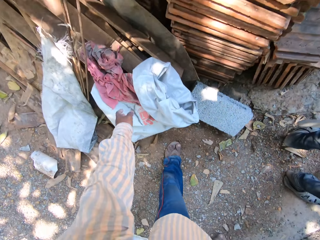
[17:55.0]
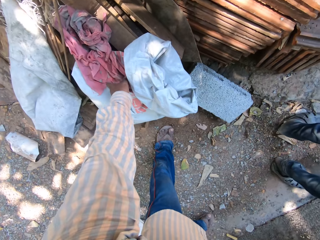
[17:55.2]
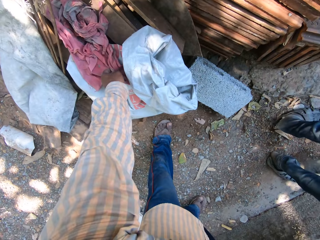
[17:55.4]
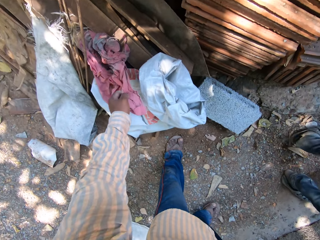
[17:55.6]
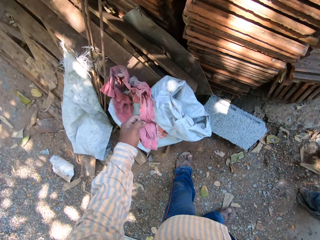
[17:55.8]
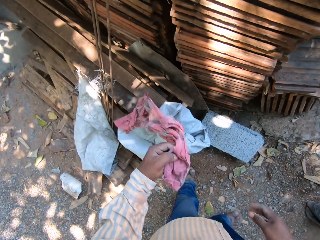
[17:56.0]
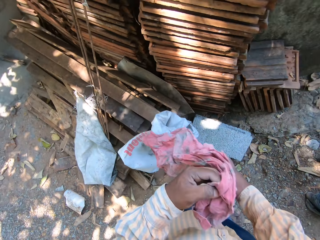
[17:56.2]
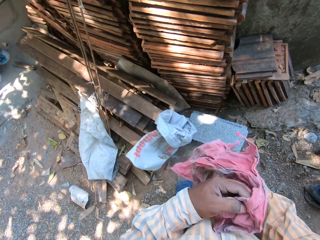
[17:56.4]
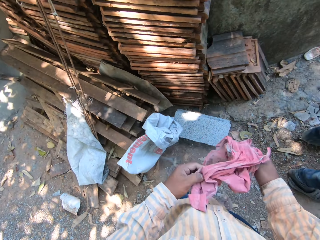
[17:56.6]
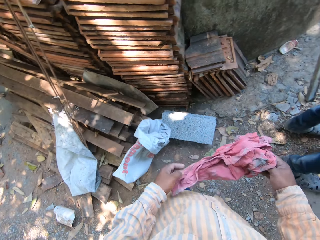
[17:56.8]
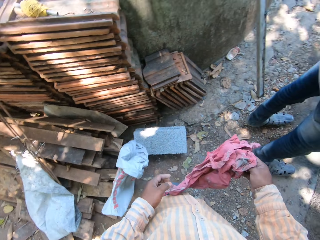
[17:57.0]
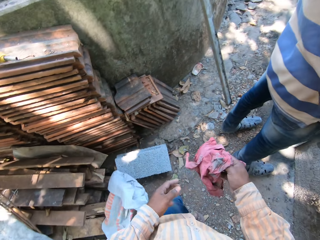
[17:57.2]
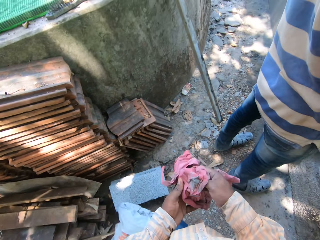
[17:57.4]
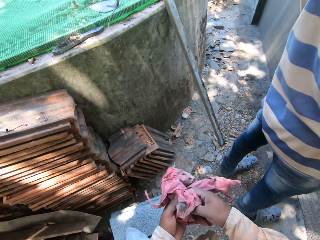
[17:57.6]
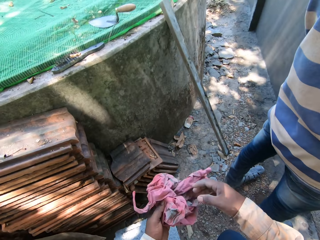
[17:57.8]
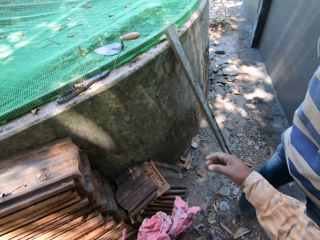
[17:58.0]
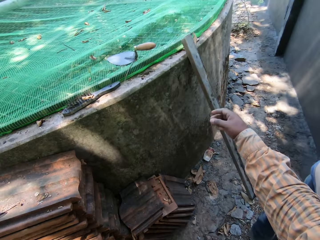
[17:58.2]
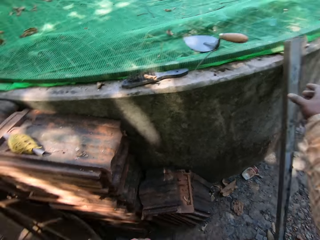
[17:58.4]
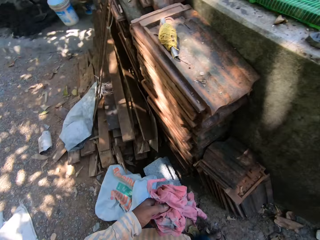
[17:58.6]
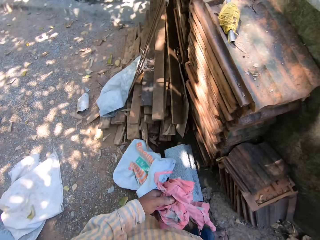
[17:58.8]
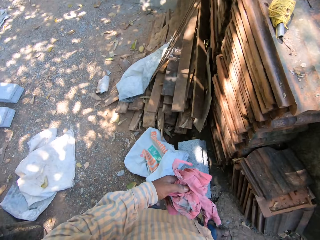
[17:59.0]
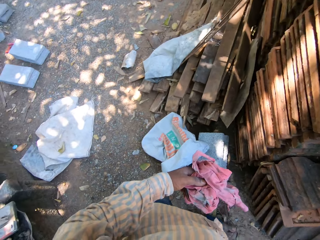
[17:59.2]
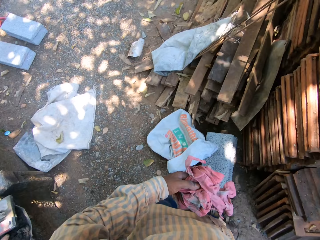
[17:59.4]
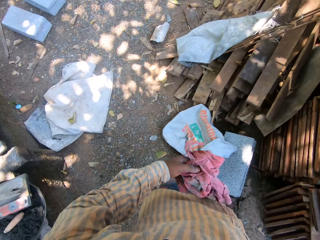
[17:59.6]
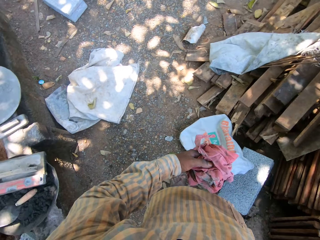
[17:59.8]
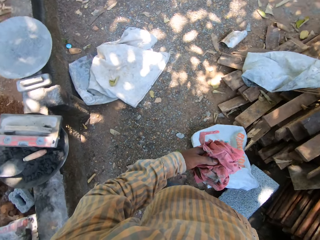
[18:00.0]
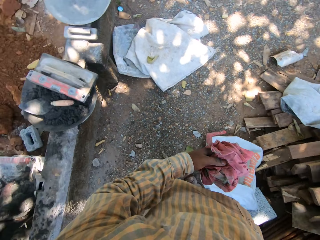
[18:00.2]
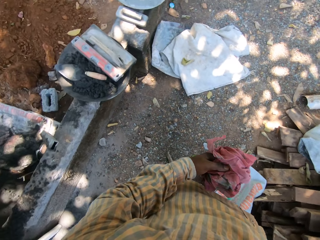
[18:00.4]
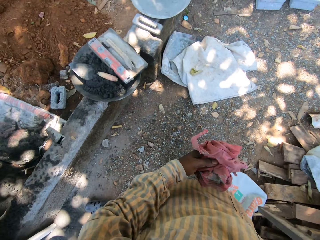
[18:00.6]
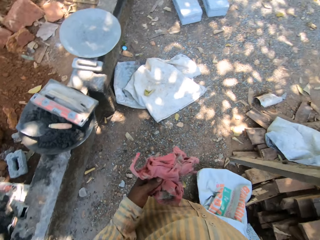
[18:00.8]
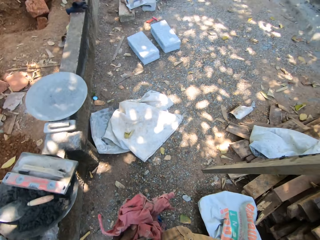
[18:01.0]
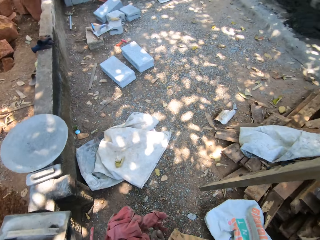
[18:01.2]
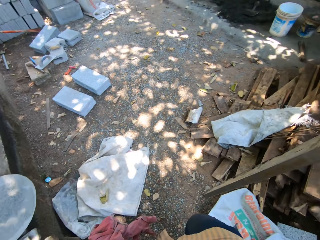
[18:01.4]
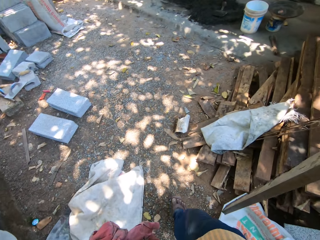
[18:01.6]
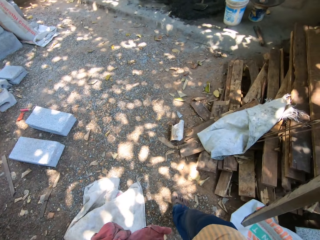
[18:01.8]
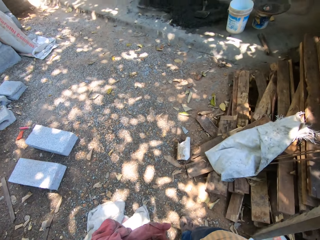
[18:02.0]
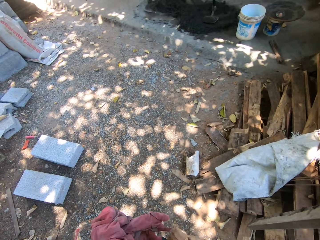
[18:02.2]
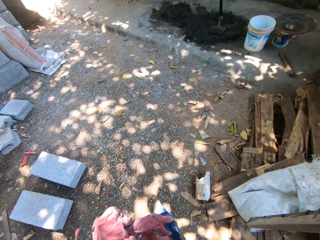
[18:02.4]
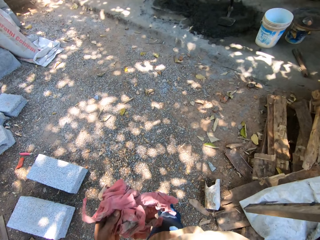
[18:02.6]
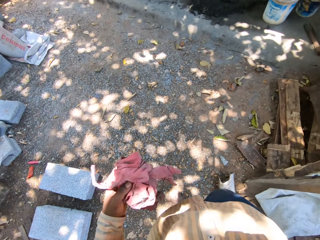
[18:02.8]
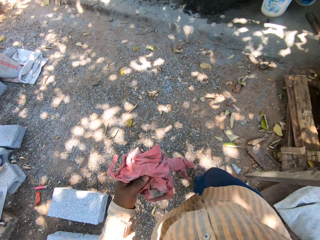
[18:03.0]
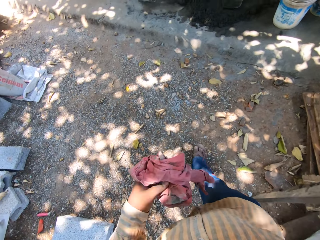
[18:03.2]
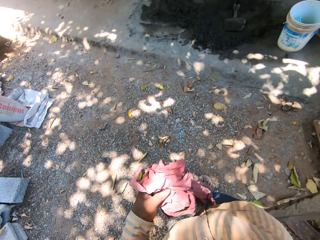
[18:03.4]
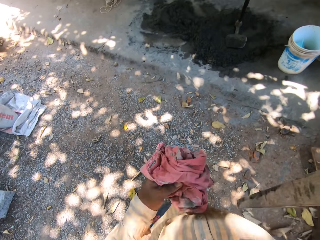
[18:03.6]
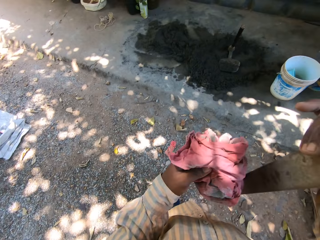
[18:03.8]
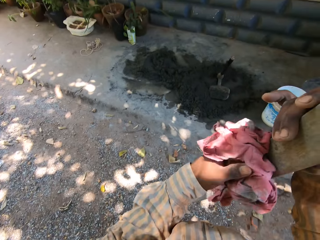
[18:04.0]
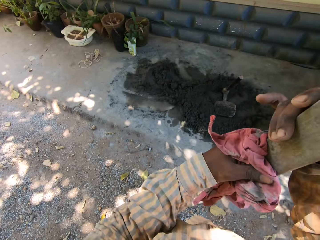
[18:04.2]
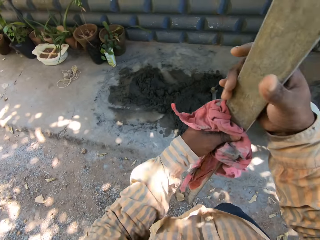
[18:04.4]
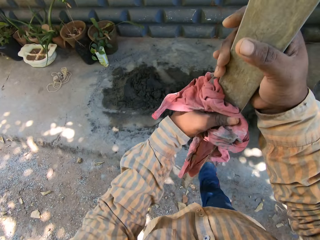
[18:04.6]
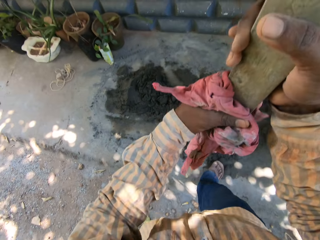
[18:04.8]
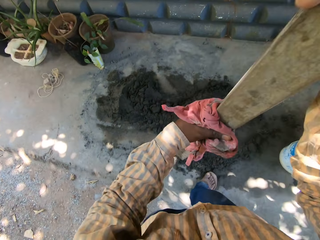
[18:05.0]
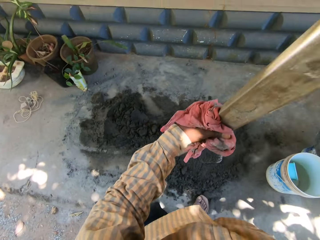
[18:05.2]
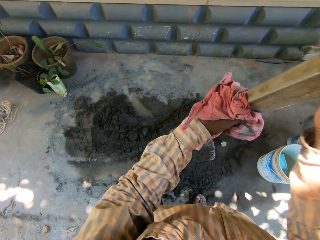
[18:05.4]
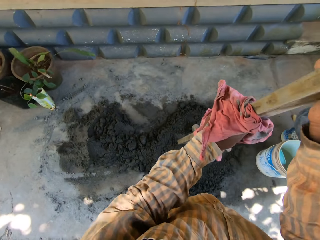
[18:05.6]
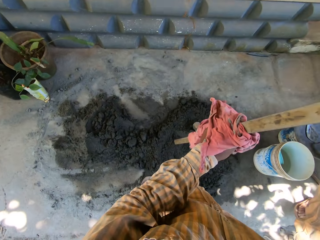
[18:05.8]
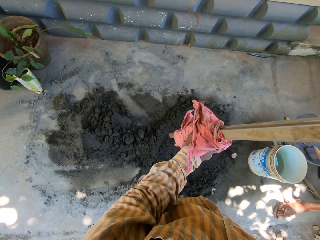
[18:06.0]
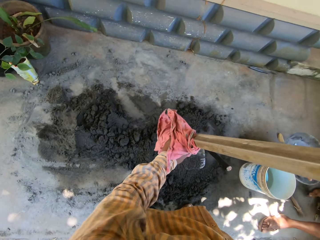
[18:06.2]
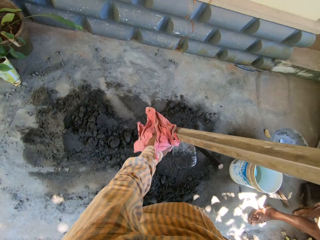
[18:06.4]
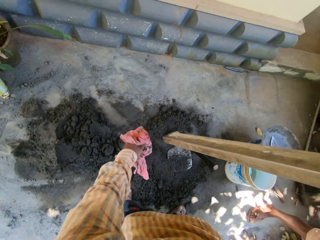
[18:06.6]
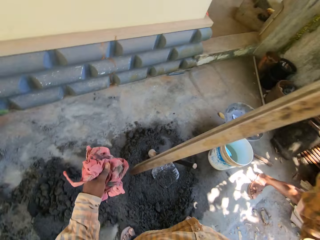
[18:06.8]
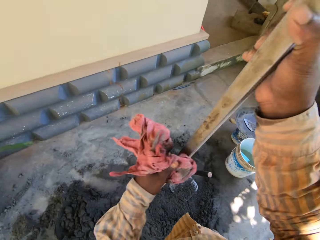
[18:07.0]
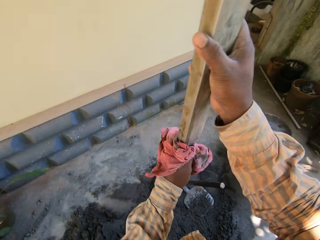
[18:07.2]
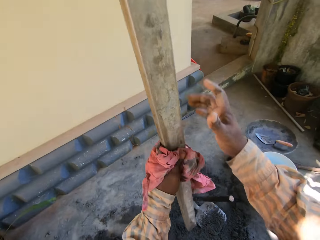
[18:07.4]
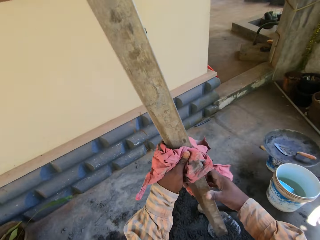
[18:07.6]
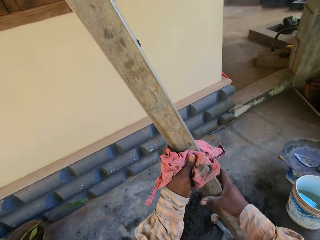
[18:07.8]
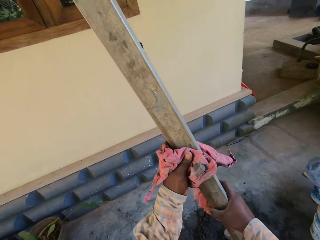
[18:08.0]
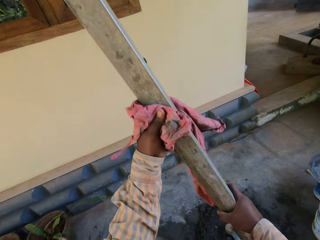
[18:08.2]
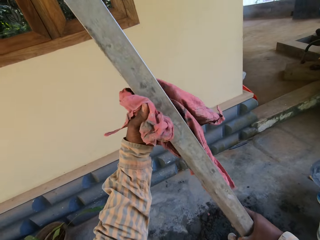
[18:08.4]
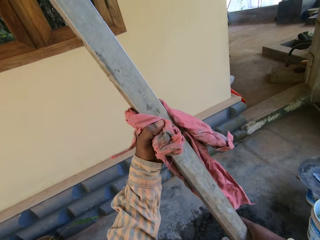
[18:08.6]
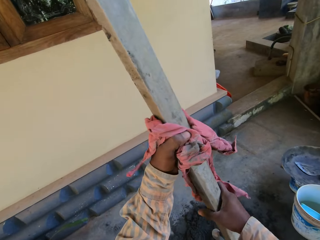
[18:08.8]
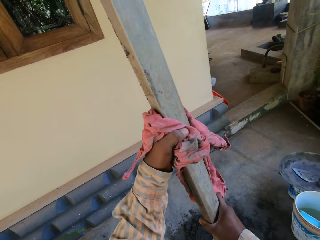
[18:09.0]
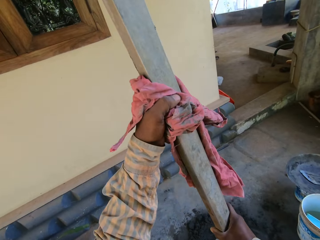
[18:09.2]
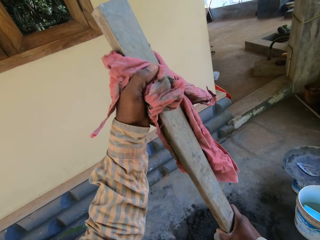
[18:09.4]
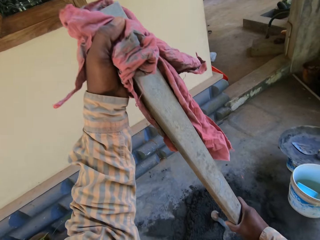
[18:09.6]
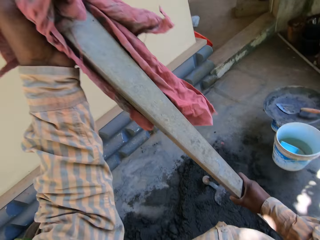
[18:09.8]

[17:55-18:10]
The camera wearer picks up a rag or piece of cloth from the ground with his left hand. He passes the rag to his right hand from his left hand. He passes the rag to his left hand from his right hand. He moves towards the block of wood. He reaches for the block of wood. He picks up the wood block from the wall with his right hand. He walks towards the shed. He cleans the wood block in his right hand with the rag in his left hand. He holds the block of wood with both his hands. He places the block of wood in his left hand. He holds the block of wood with both his hands. He wipes the block of wood with the piece of cloth.

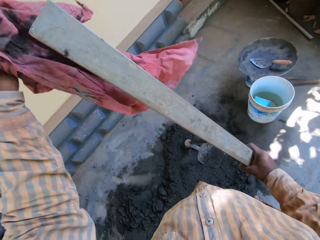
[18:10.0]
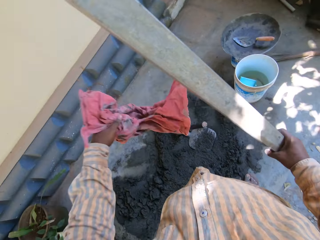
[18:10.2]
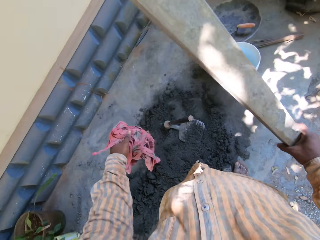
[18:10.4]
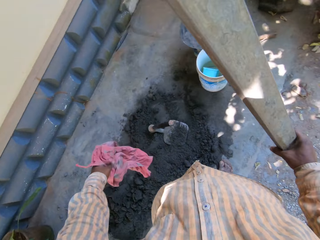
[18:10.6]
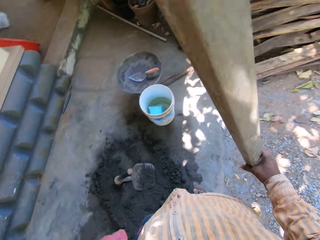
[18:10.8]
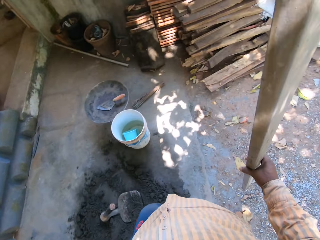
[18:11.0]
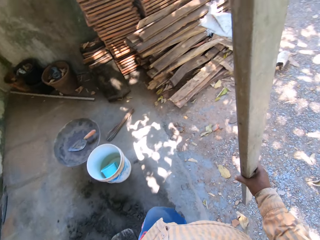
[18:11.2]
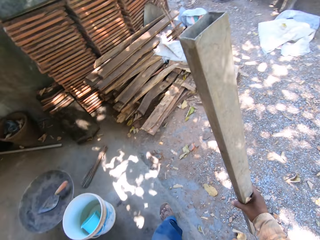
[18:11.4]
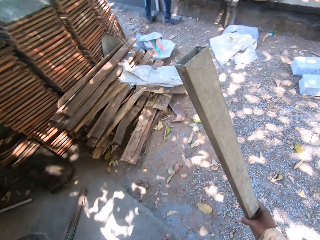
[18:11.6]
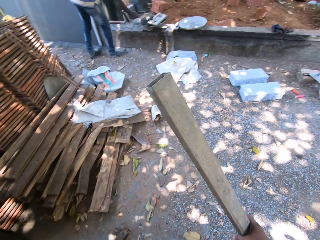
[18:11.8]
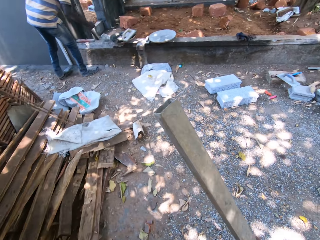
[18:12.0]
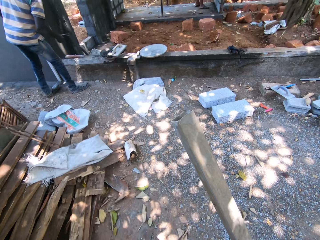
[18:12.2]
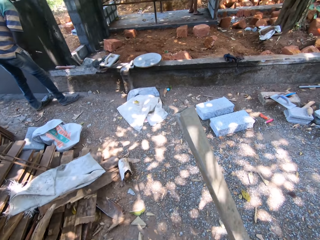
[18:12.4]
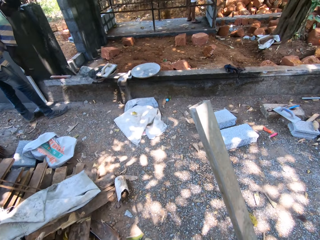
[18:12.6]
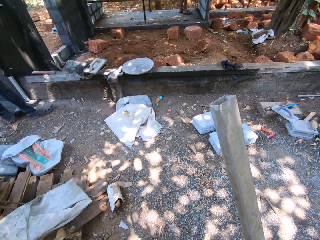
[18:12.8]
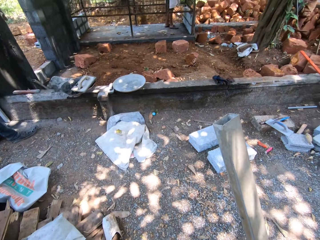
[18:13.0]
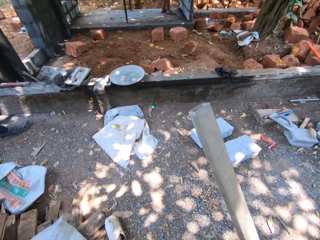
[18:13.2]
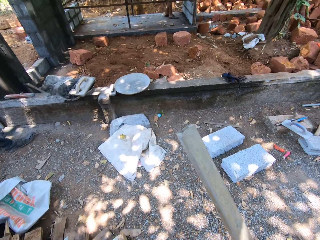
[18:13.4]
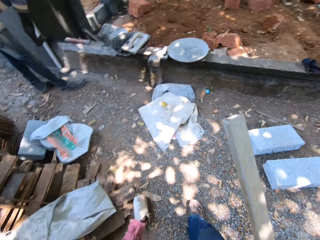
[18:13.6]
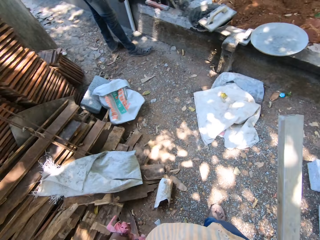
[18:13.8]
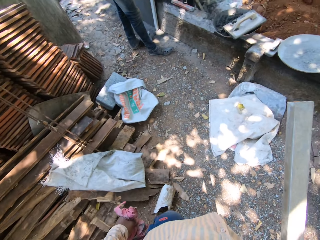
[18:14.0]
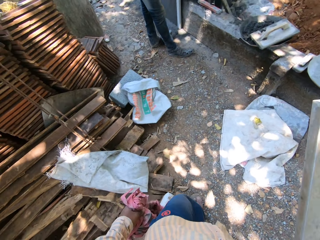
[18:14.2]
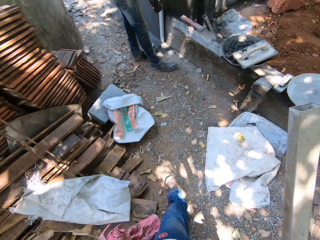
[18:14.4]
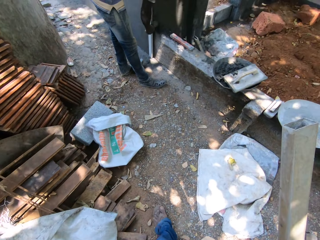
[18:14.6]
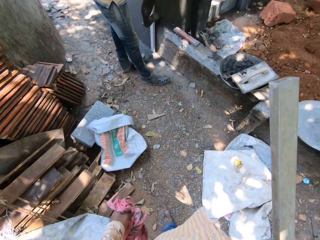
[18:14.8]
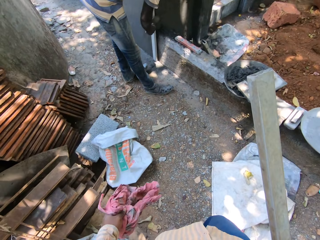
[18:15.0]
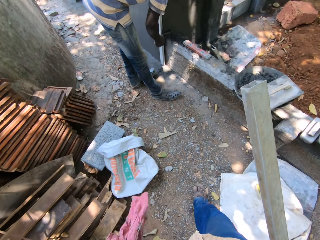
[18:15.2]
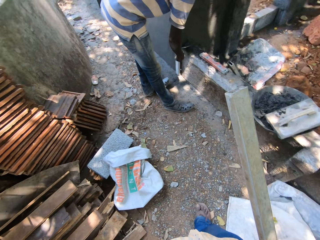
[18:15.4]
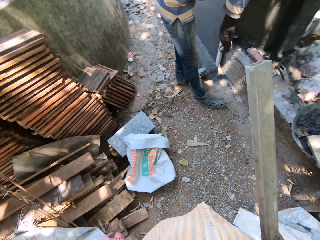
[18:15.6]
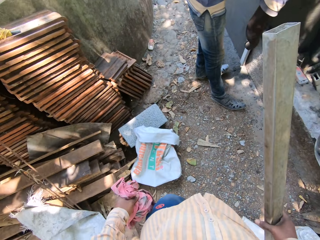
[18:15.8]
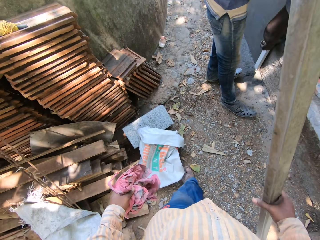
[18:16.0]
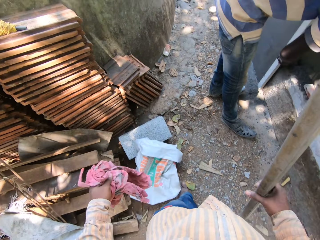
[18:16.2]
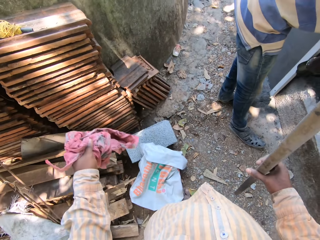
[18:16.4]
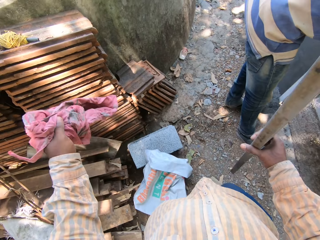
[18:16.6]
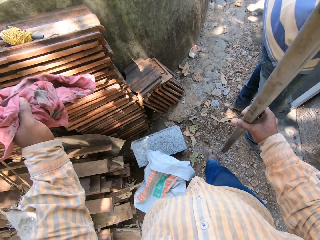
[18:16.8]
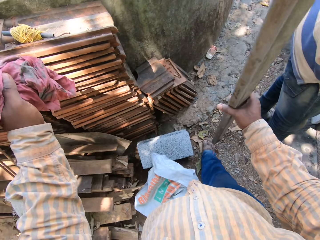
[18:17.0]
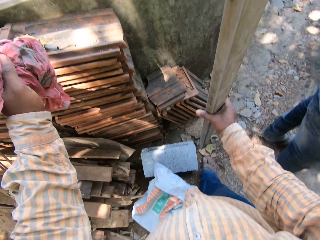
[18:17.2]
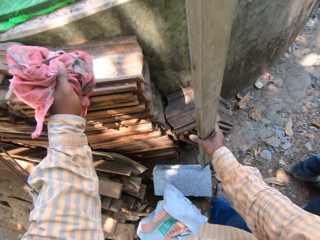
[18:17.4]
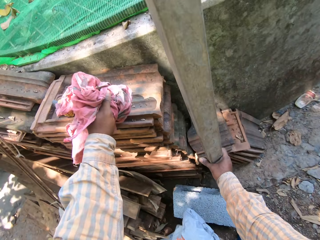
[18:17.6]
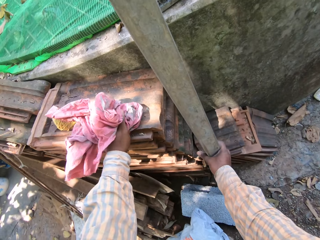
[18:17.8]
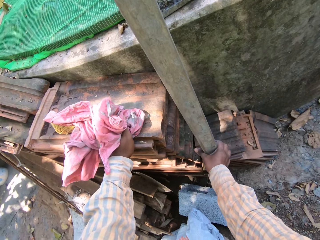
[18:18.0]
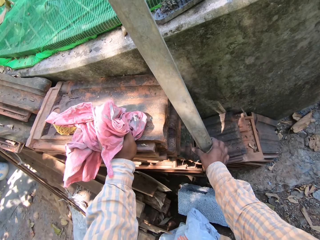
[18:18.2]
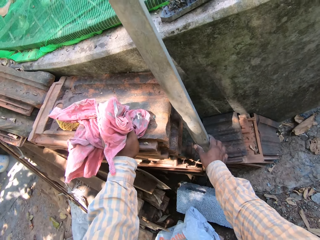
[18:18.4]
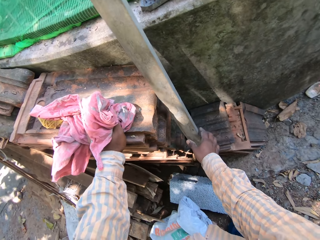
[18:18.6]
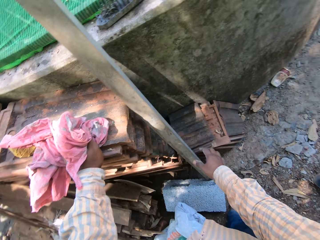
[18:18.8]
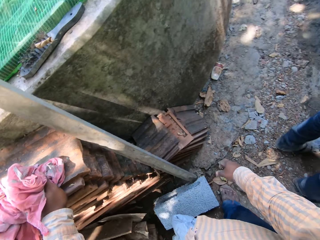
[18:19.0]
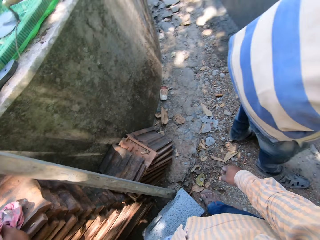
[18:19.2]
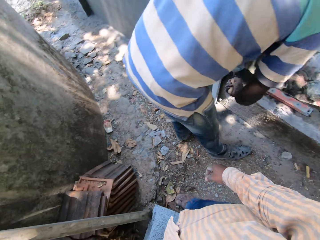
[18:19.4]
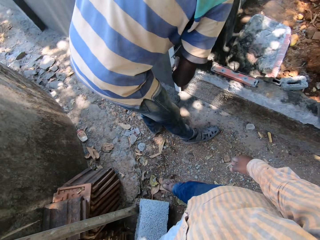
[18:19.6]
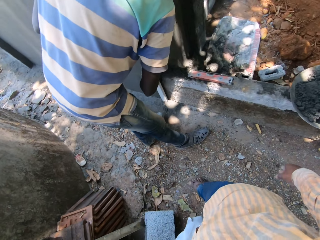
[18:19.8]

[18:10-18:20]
The camera wearer walks towards the blocks of wood. He interacts with the man. The man rubs a hand trowel on the wall with his right hand. The camera wearer drops the spirit level or wood by a wall of a well with his right hand.
